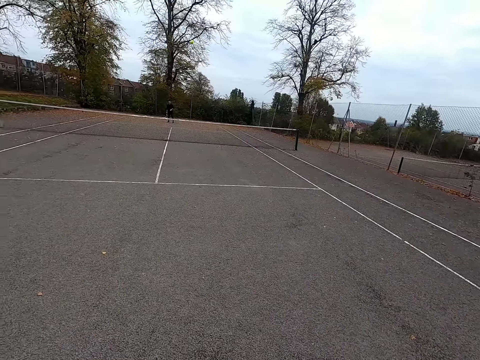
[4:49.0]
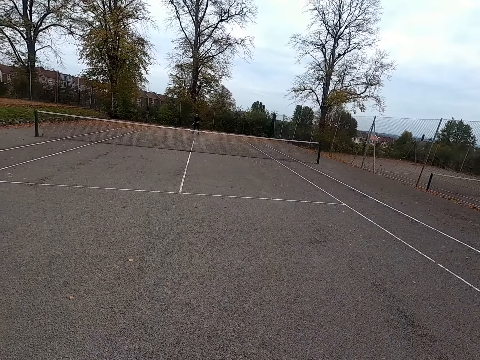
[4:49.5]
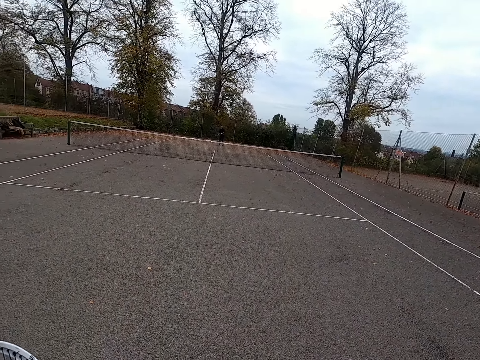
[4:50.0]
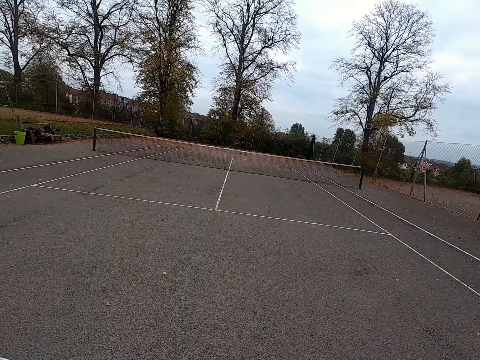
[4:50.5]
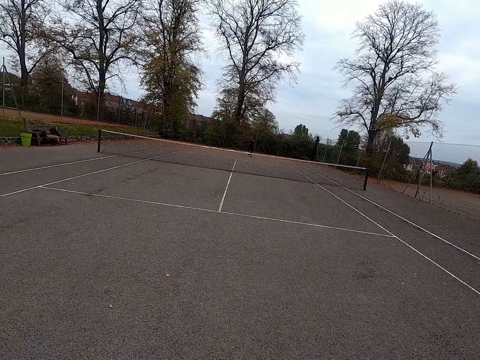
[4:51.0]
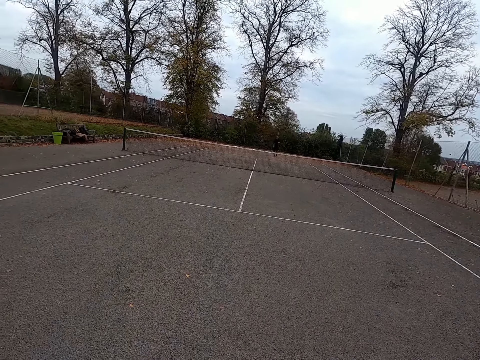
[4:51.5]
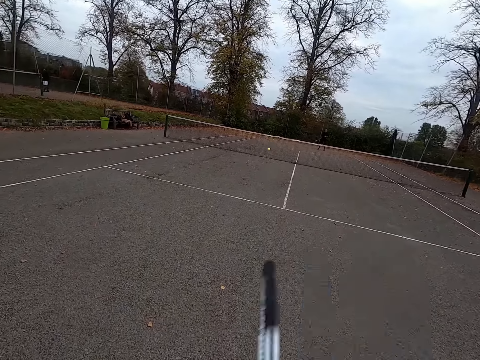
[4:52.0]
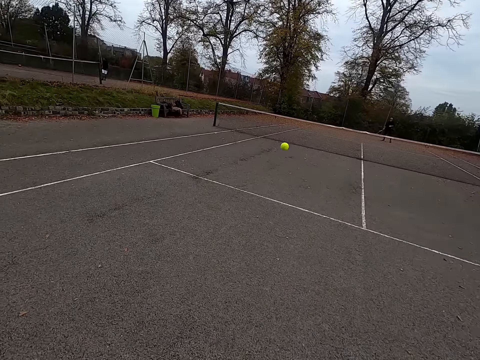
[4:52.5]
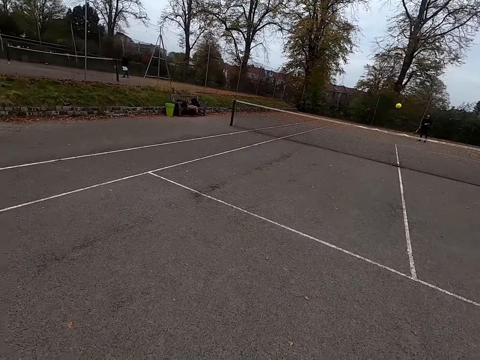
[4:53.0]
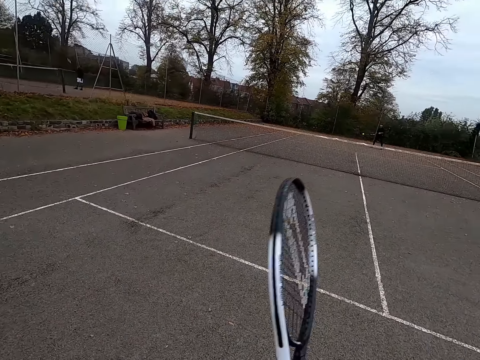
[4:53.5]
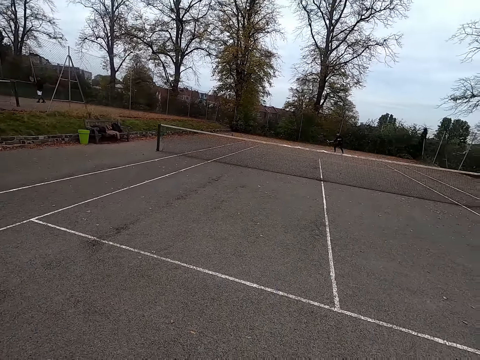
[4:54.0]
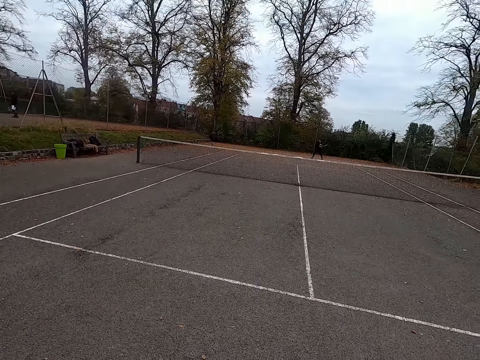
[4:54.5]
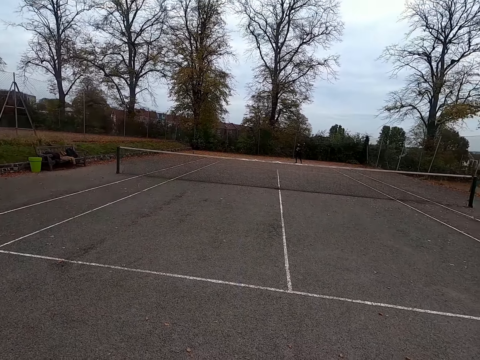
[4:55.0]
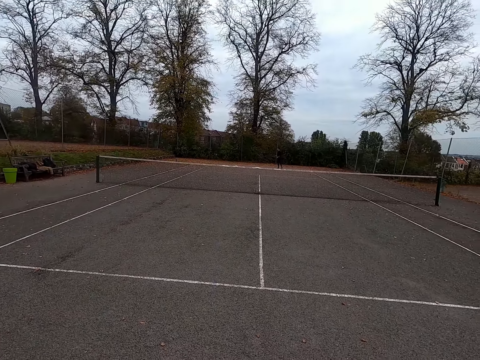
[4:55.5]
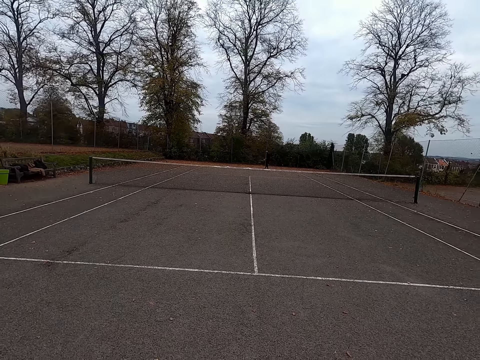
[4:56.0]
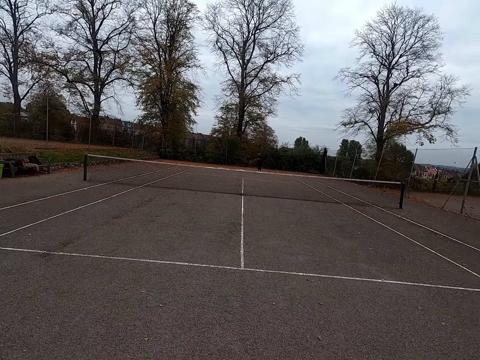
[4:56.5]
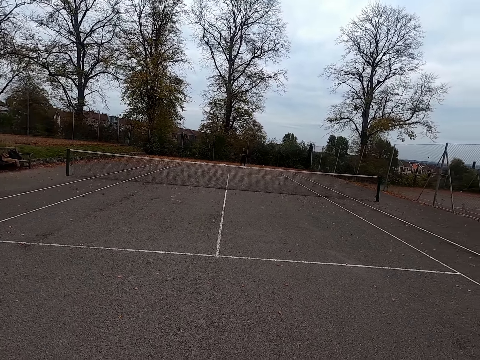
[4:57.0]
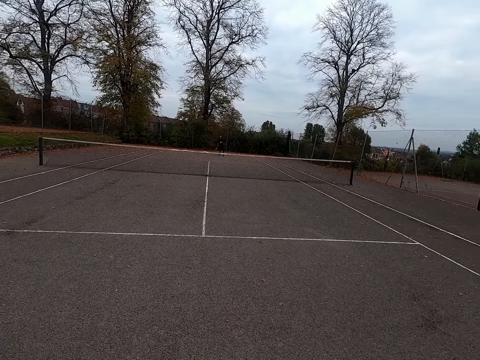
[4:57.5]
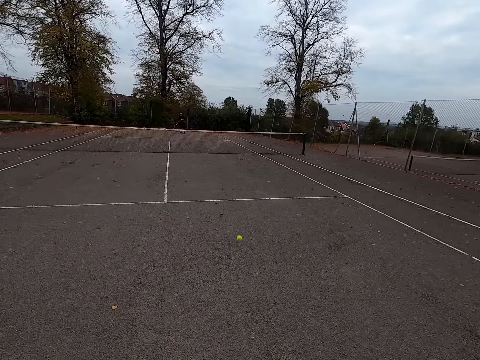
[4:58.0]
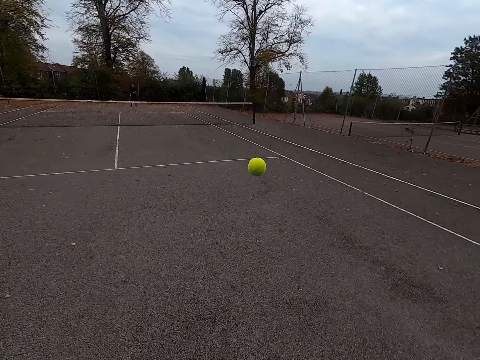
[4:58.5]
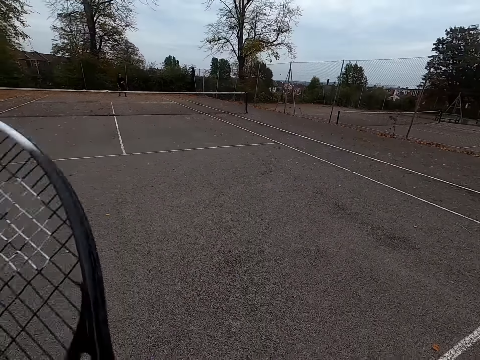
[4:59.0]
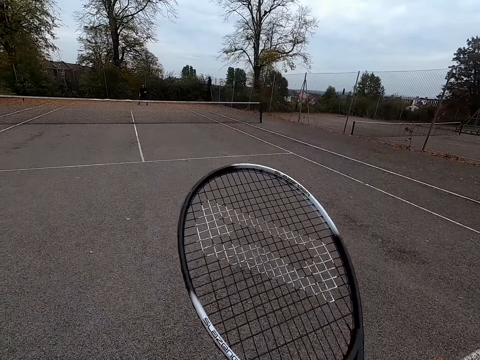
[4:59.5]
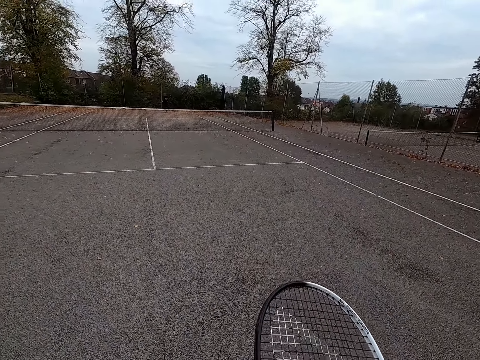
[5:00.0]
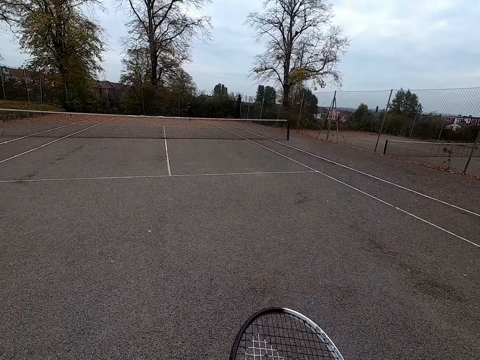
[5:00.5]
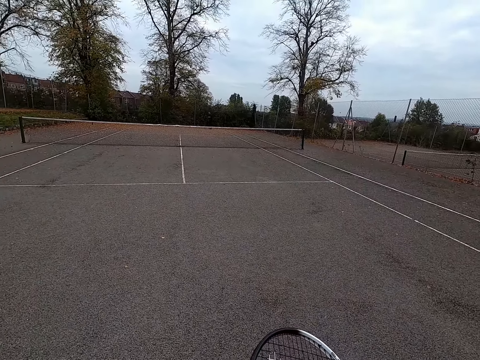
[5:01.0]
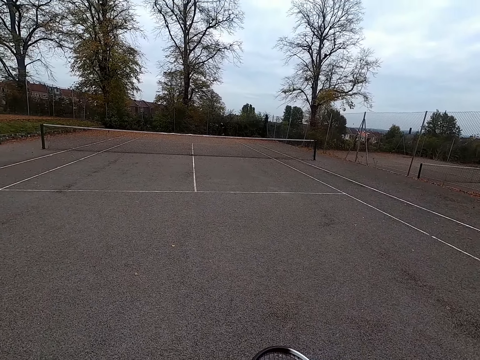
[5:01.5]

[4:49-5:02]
The camera wearer walks around. They throw the ball with the tennis bat. A man throws the ball with the tennis bat. The camera wearer plays long tennis. They throw the ball with the tennis bat. The man throws the ball with the tennis bat. The camera wearer walks around. They swing the long tennis racket and throw the ball with the tennis bat.

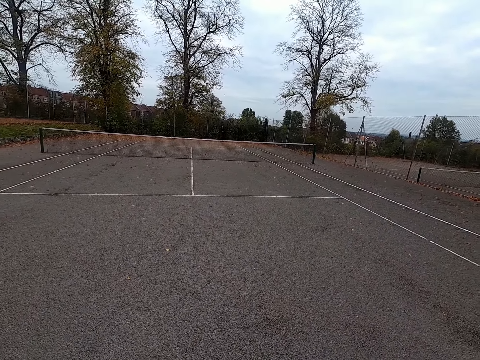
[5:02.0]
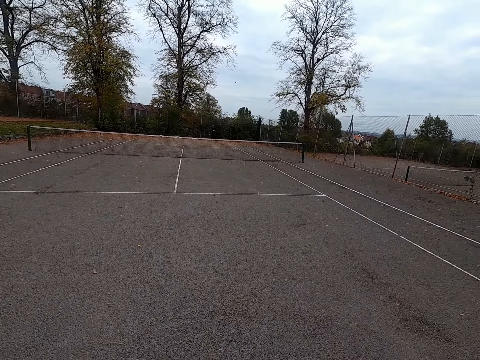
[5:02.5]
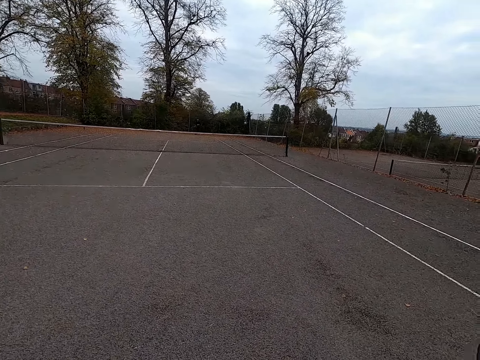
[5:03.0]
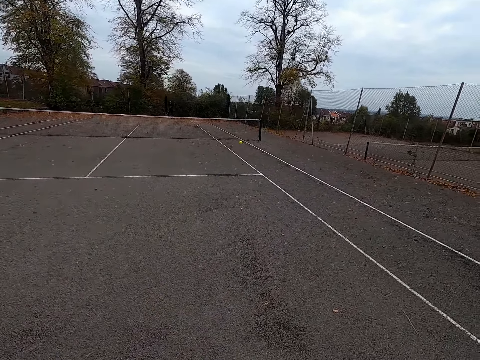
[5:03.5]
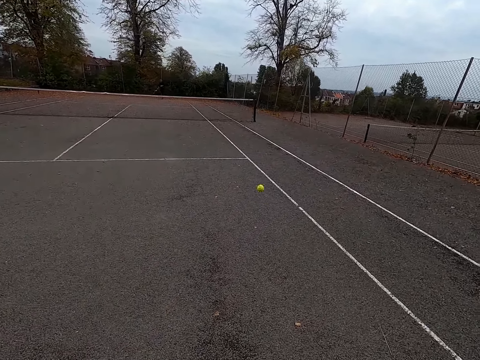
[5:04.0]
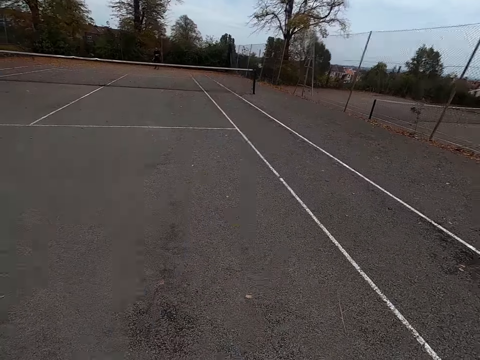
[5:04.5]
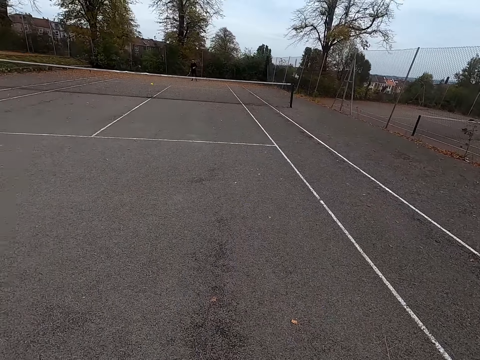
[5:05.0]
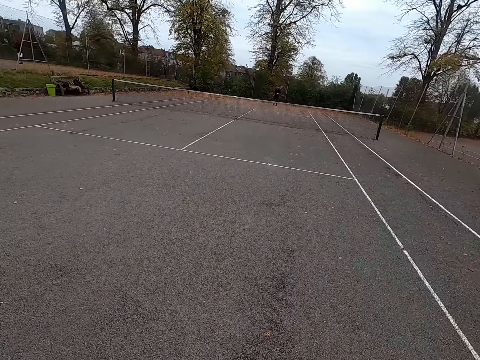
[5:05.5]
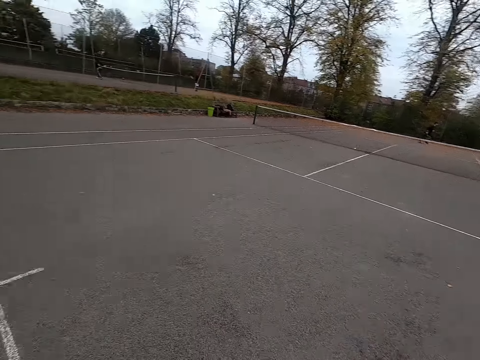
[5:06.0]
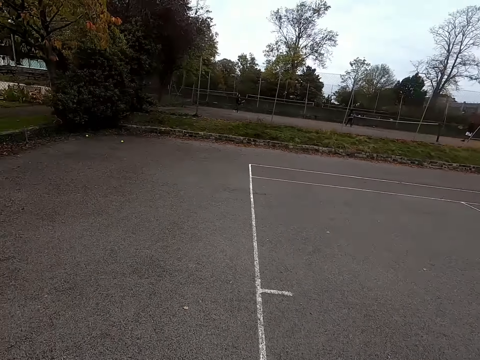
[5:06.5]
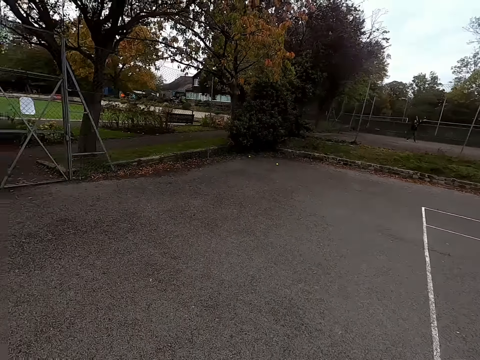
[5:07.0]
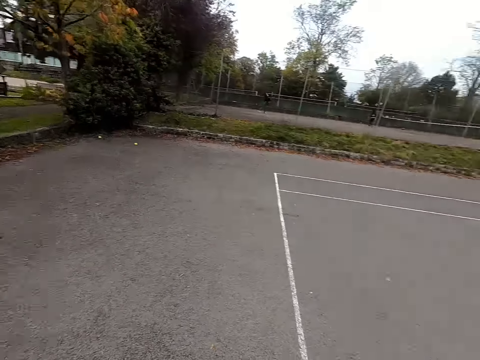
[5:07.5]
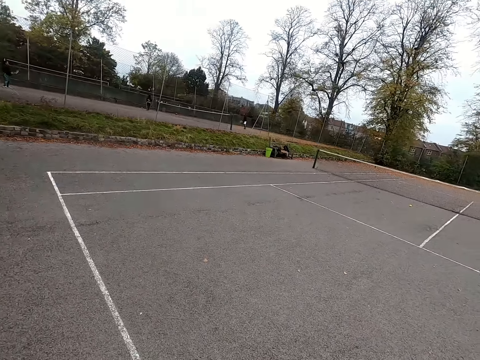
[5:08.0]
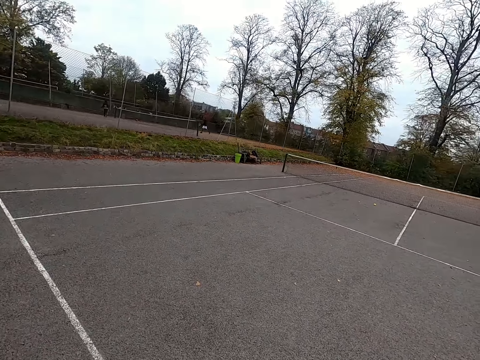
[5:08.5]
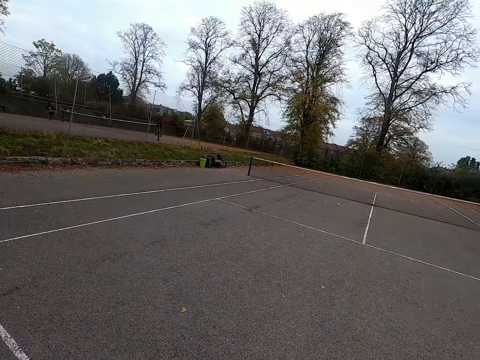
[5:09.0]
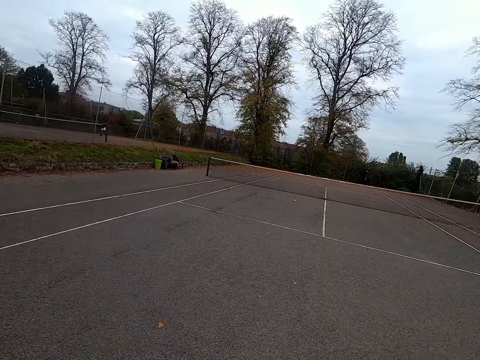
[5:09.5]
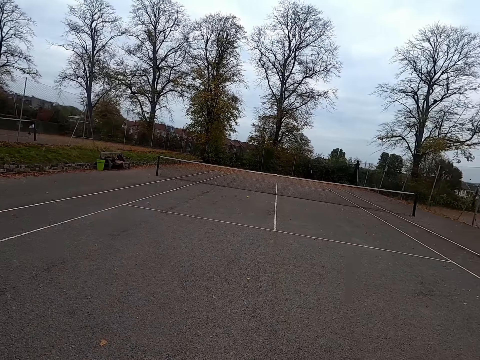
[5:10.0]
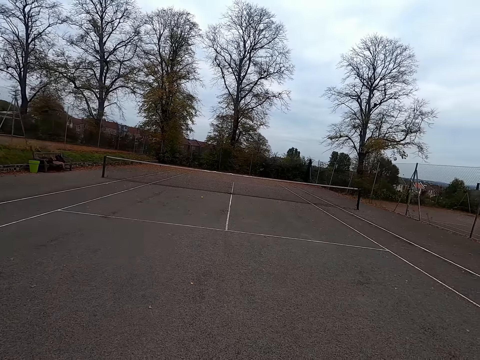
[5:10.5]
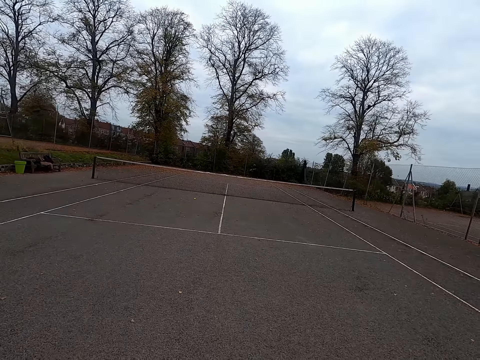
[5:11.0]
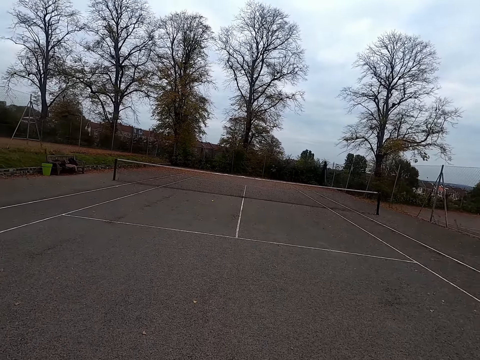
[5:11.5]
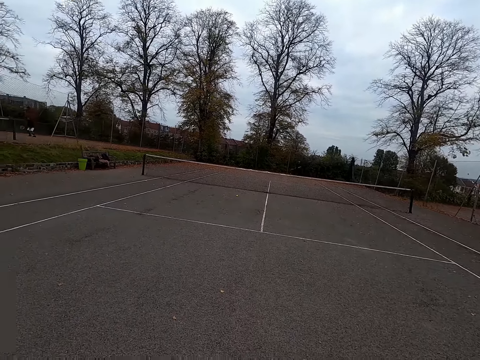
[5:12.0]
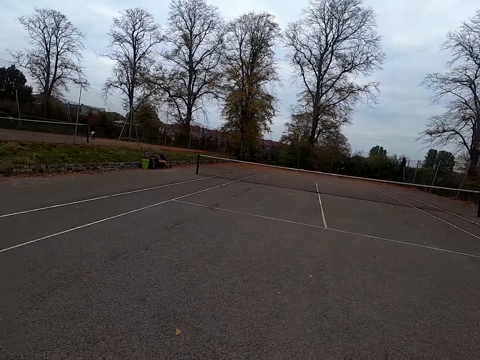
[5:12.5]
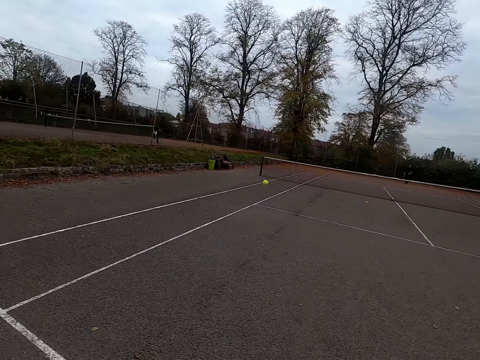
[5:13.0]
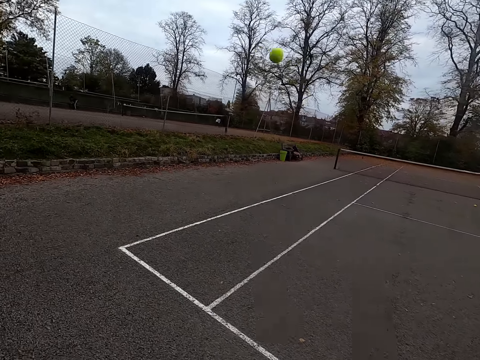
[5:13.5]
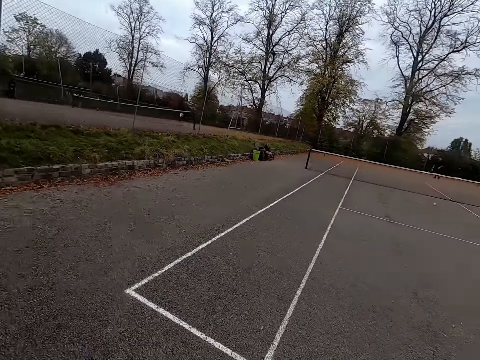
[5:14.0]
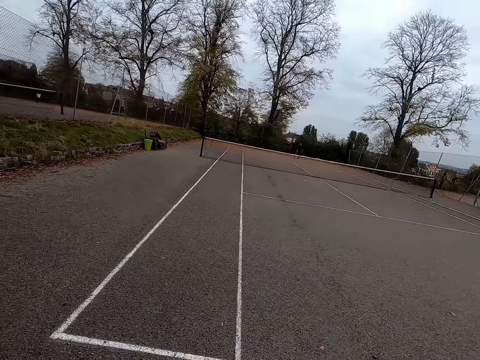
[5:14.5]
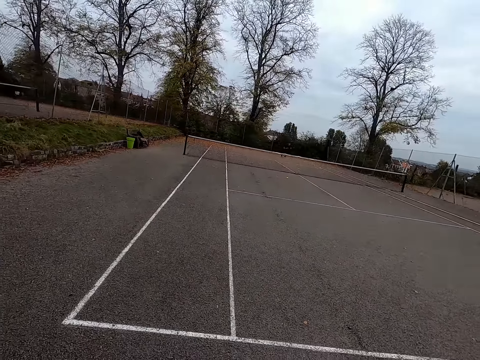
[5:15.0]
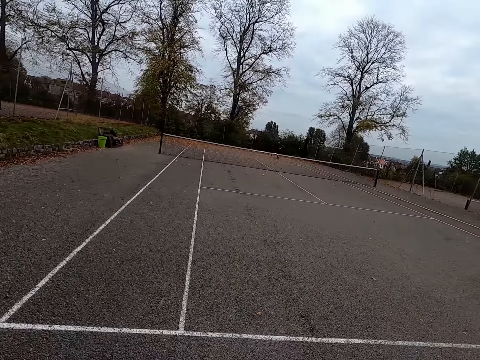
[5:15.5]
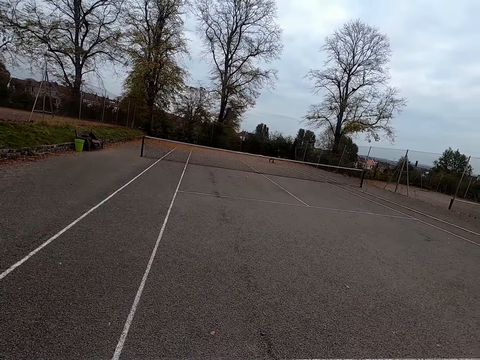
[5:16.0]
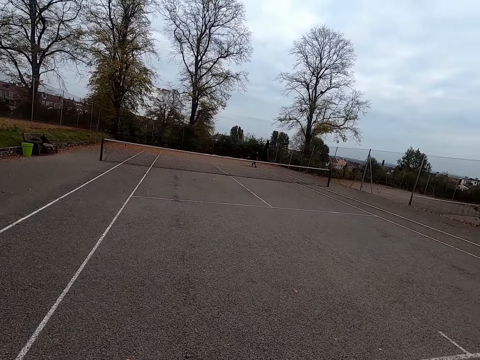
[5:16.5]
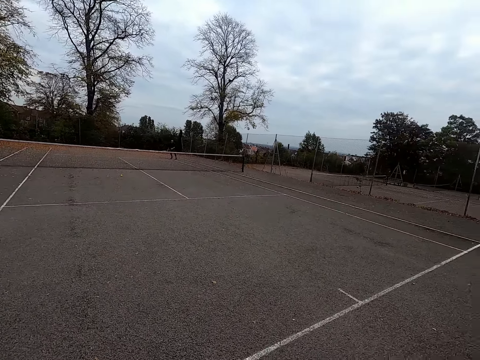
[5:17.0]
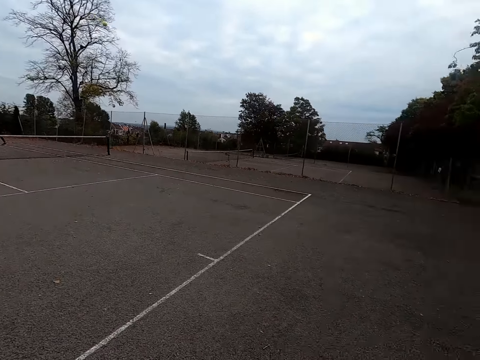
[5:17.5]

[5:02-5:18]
A man throws the ball with the tennis bat. The camera wearer swings the long tennis racket and throws the ball with the tennis bat. They walk around. The man throws the ball with the tennis bat. The camera wearer walks around. They swing the long tennis racket.
